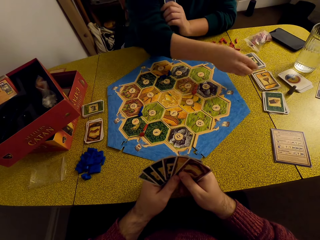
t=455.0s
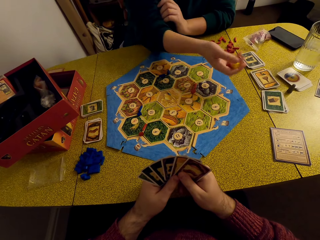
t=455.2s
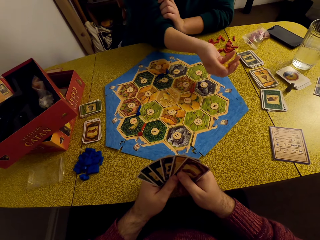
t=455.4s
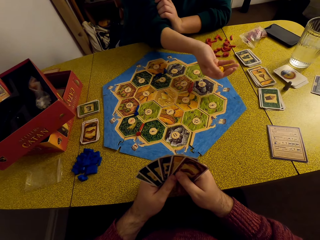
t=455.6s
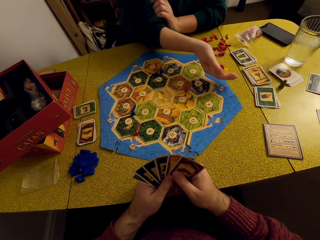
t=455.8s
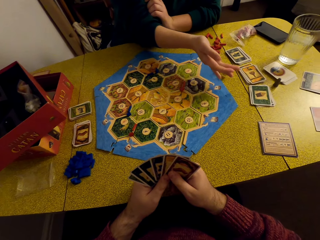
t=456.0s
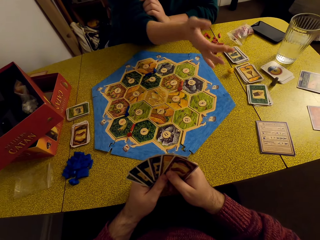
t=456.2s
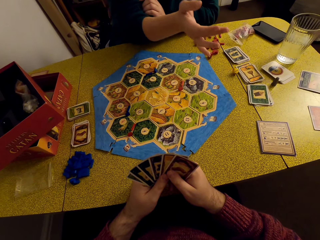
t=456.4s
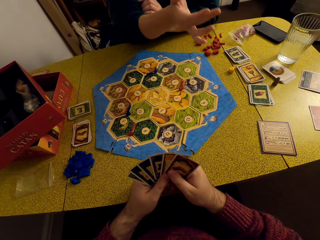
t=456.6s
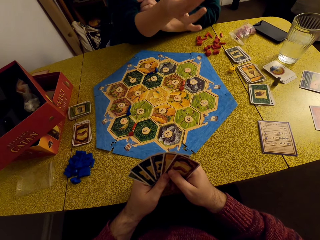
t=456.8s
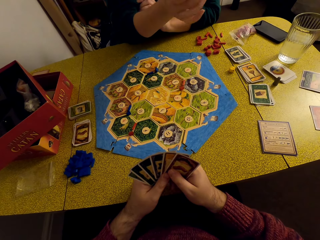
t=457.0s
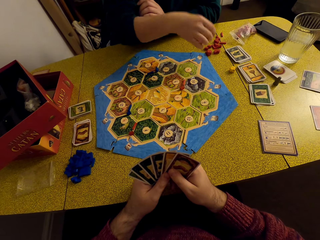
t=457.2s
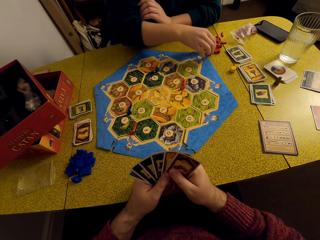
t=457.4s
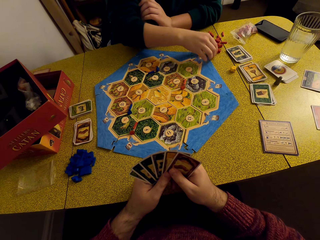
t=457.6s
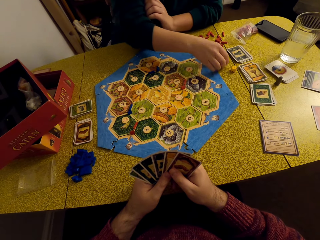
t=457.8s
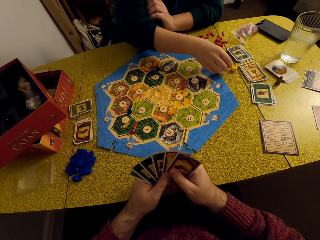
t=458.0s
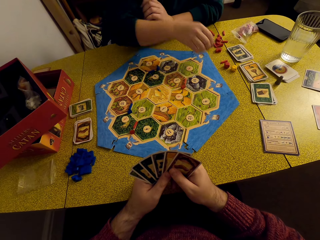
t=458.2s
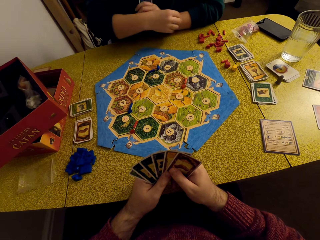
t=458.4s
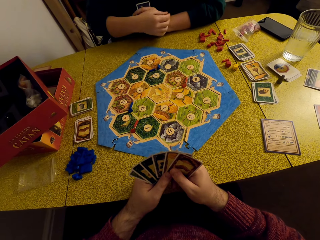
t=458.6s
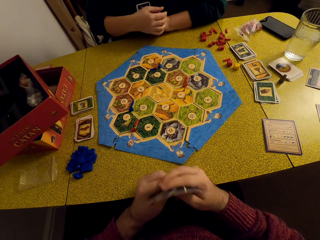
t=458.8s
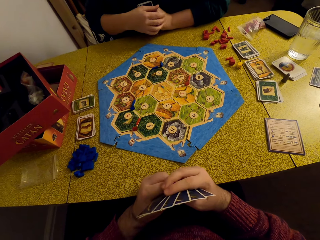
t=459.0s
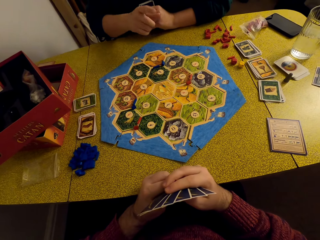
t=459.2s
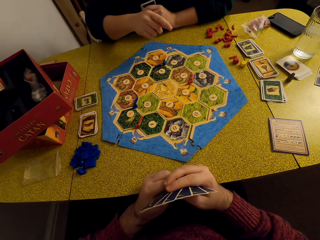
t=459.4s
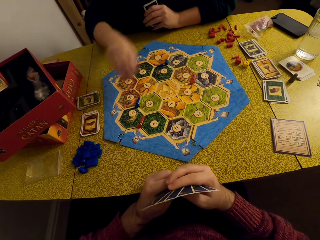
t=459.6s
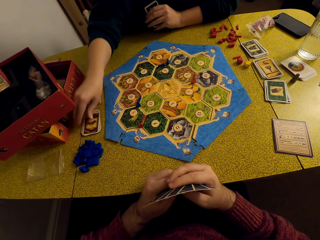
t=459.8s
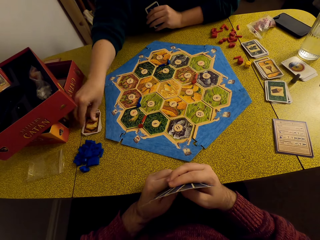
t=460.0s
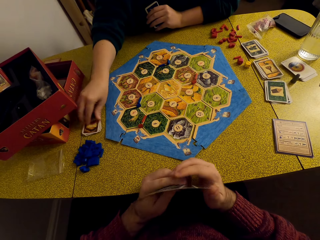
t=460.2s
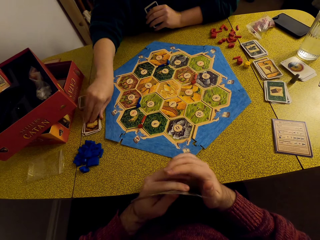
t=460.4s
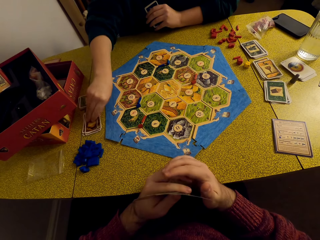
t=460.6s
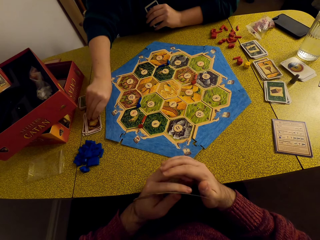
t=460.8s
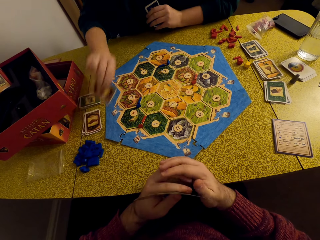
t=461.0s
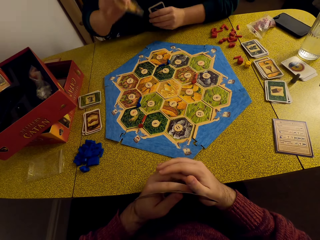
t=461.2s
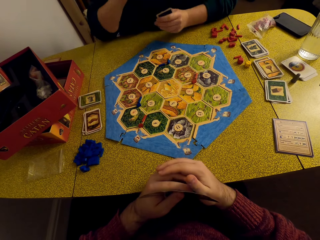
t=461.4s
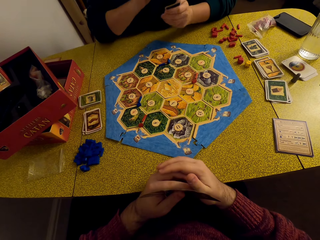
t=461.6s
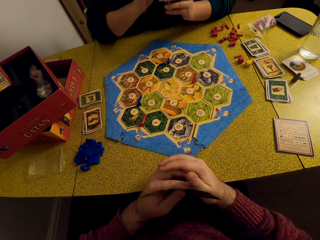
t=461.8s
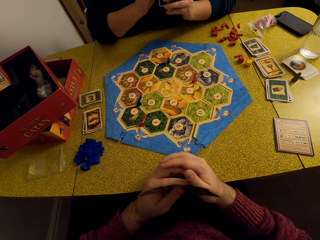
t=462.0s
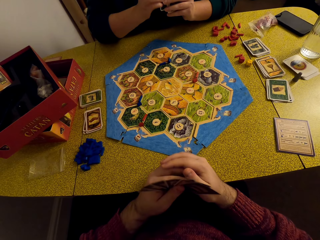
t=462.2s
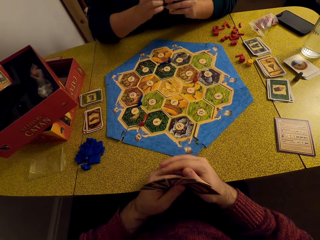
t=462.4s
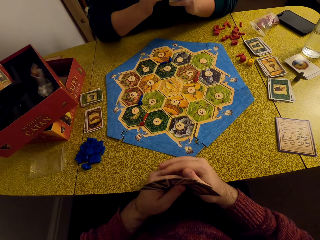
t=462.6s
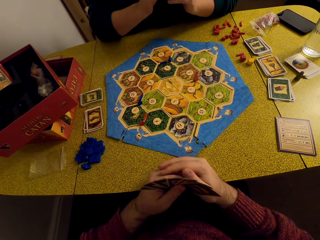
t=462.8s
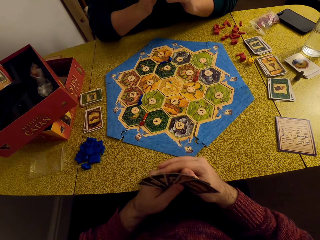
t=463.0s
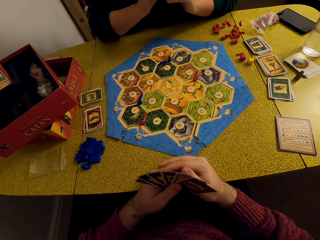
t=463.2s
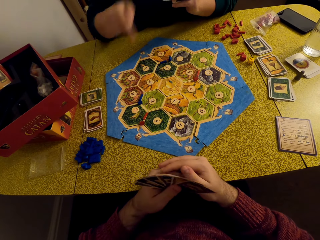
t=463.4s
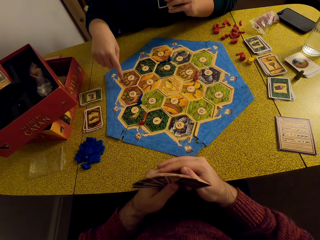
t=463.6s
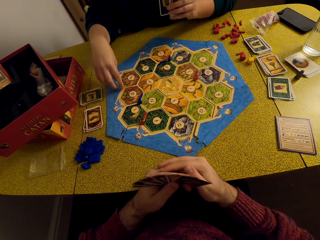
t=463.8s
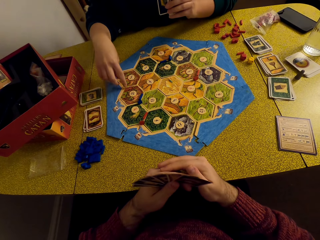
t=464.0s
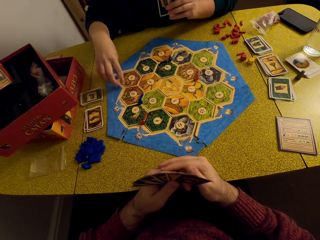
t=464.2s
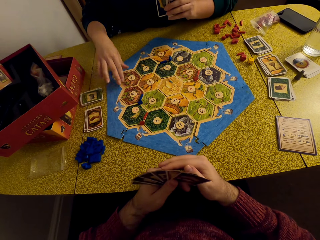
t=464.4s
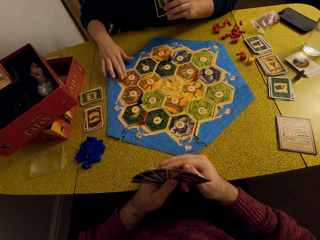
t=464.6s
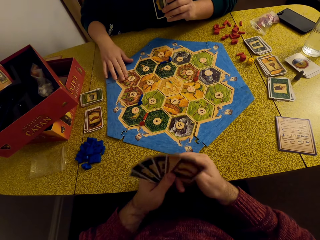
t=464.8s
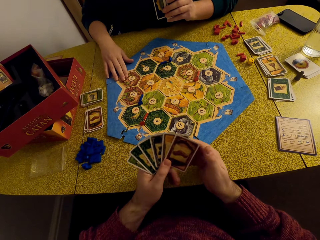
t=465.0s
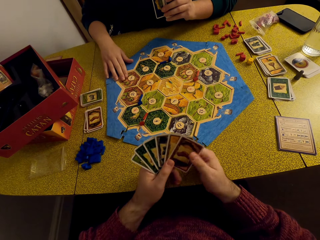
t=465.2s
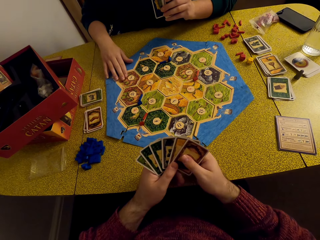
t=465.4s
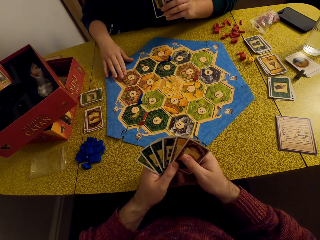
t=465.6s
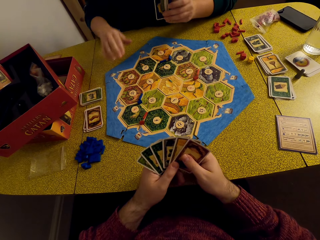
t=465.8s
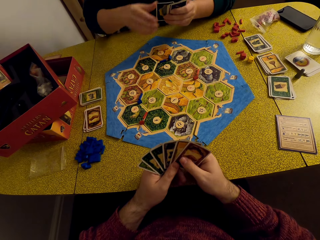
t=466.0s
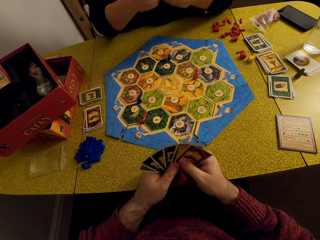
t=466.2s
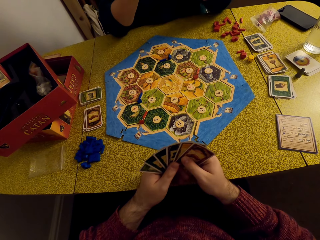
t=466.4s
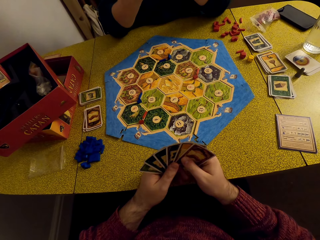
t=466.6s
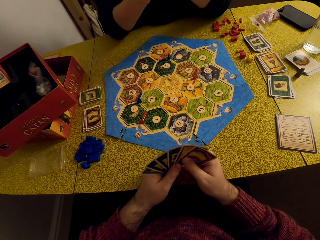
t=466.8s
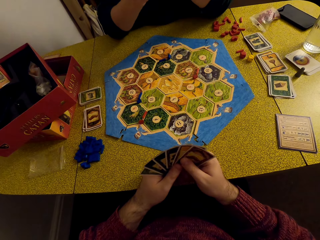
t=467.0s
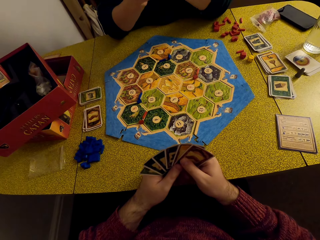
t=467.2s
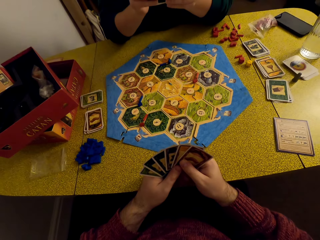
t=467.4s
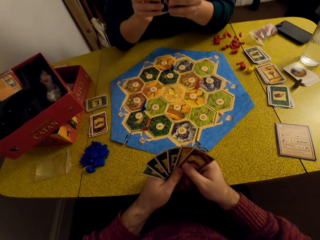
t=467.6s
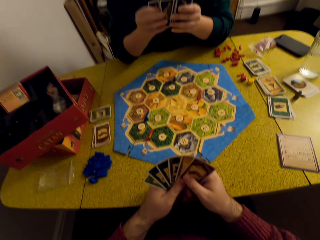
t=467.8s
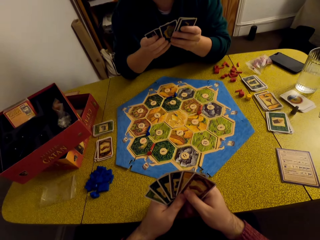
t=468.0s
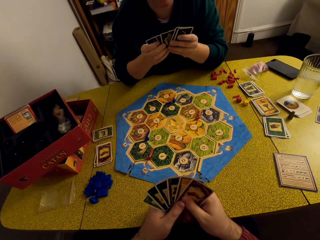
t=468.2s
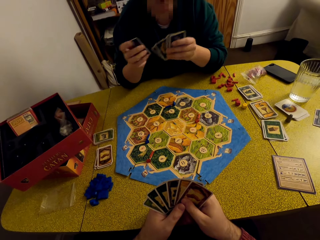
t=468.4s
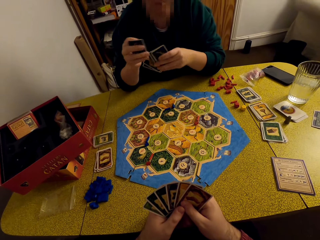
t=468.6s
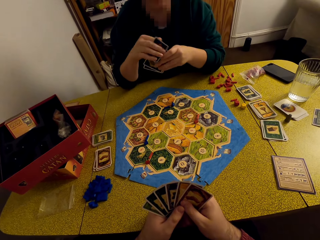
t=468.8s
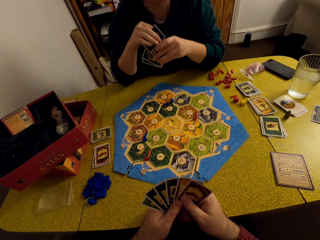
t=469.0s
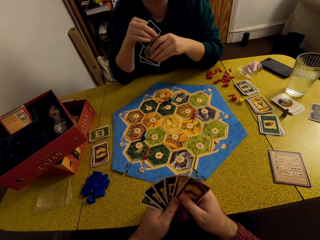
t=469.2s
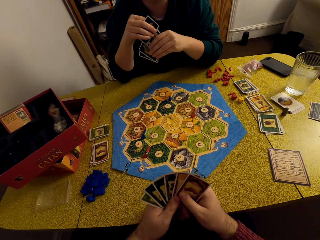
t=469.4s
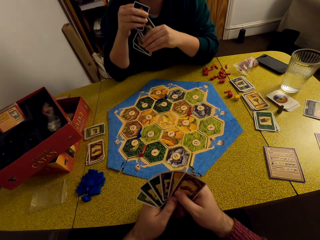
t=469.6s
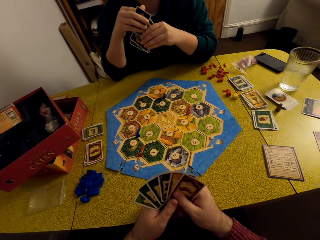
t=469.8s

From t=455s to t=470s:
A woman picks up the dice from the table. The woman throws the dice on the table, places the dice together, and talks to the camera wearer. The woman picks Catan resource cards. The camera wearer stares at the cards in his hands. The woman places her hand on the game board. The camera wearer stares at the cards in his hands. The woman talks to the camera wearer and shuffles her cards.

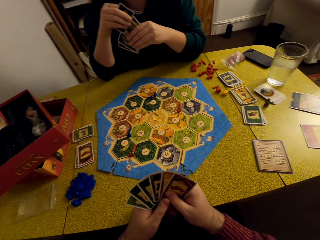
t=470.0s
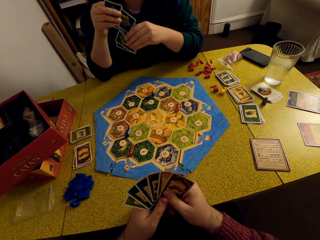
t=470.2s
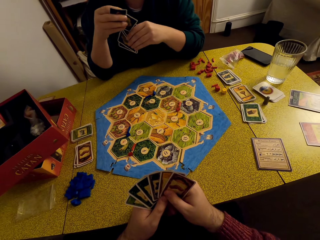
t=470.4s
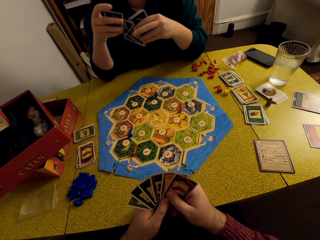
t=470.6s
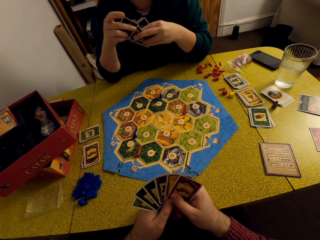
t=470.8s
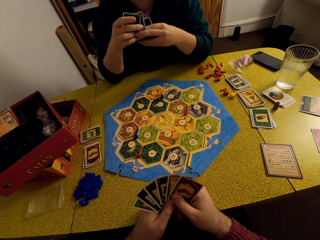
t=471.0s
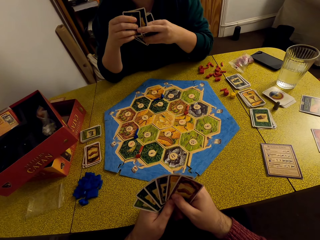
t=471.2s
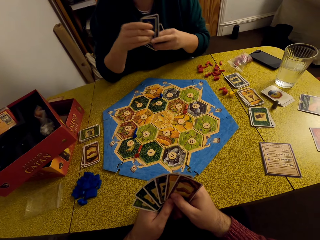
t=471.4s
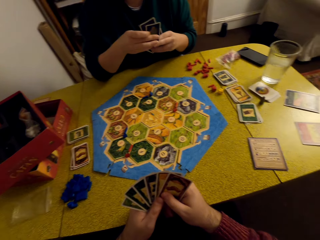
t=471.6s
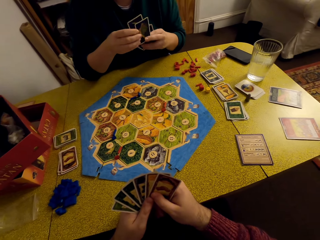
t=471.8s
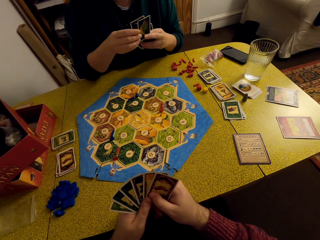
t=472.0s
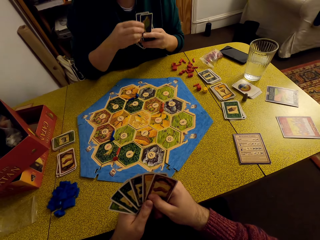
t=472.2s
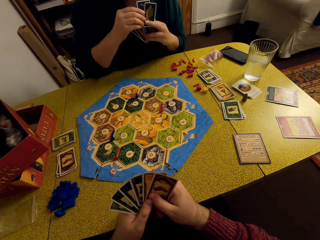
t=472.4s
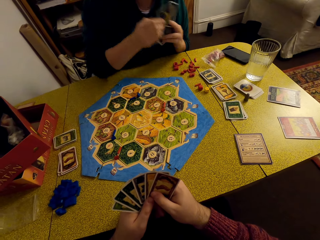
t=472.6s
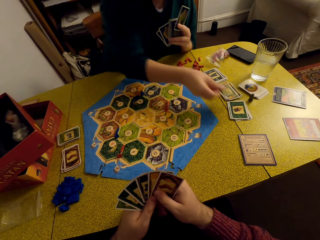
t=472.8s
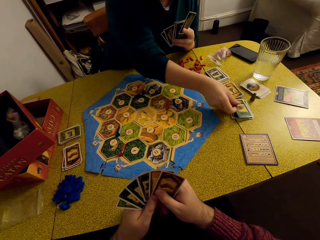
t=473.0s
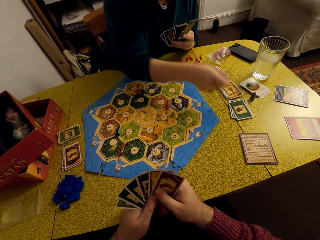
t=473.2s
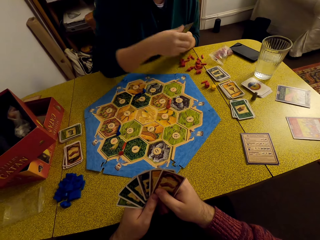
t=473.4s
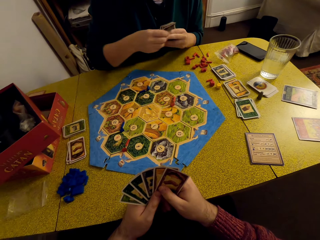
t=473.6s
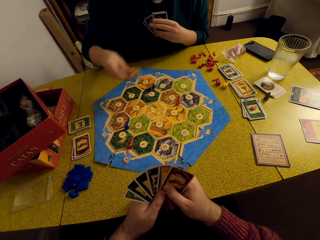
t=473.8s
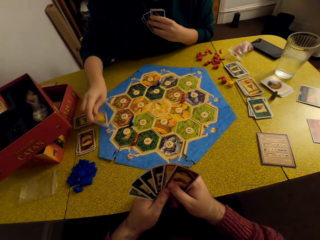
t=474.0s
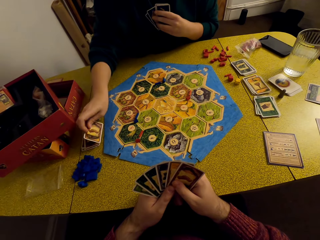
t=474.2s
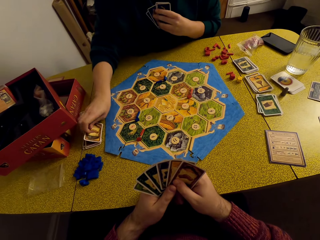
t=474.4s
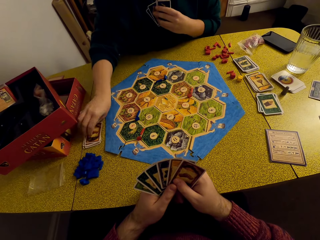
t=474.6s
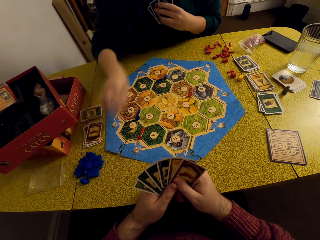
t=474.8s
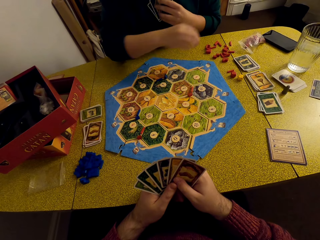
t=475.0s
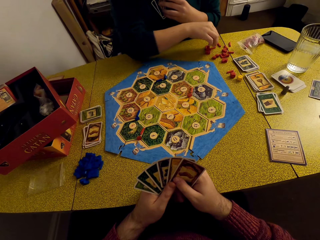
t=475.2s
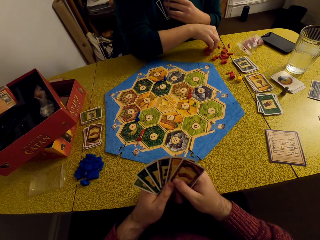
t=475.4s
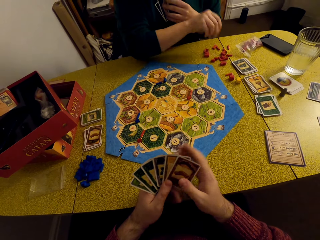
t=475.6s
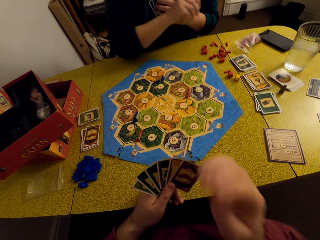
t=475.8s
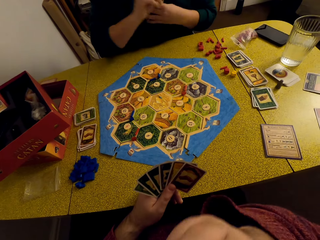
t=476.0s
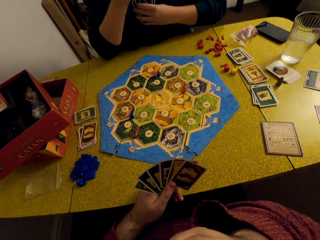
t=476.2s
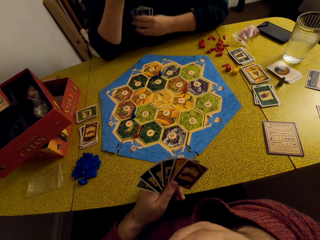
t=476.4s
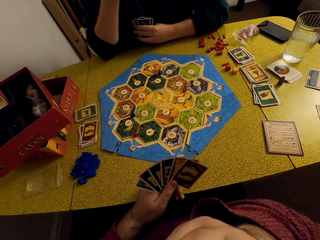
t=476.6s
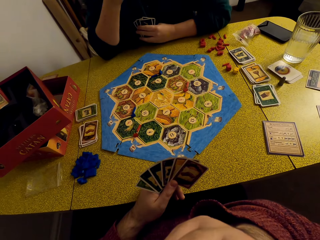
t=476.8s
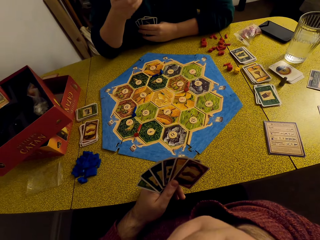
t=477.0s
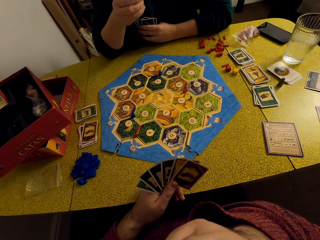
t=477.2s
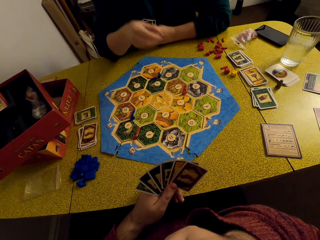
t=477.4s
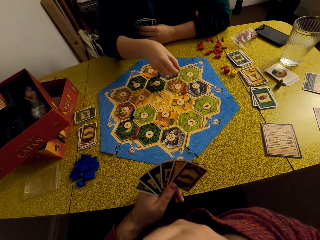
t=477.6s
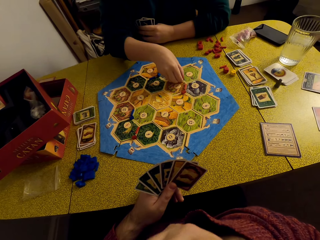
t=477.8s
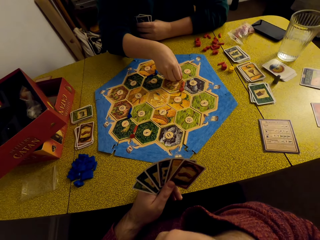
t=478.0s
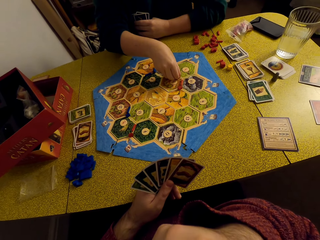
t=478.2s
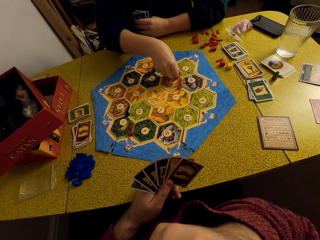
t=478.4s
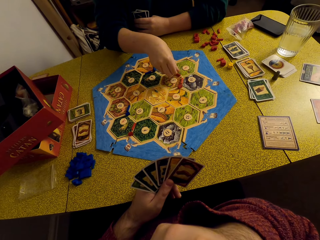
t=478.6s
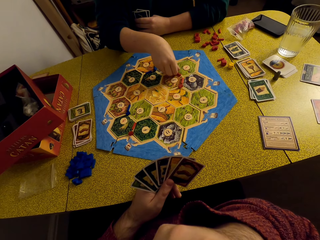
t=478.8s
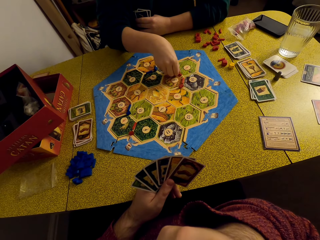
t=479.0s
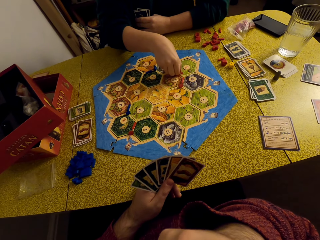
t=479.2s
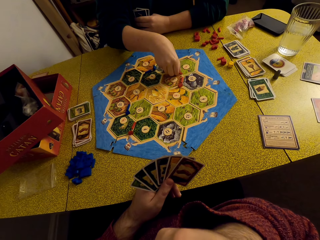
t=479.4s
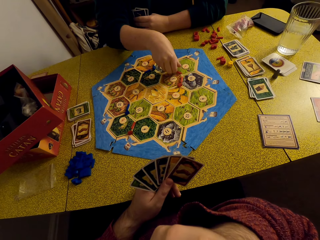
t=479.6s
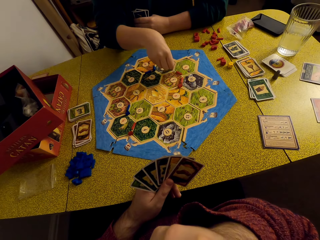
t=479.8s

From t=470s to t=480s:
A woman places the Catan resource cards on the deck on the table. The woman talks to the camera wearer. The woman places Catan settlement pieces on the board.
